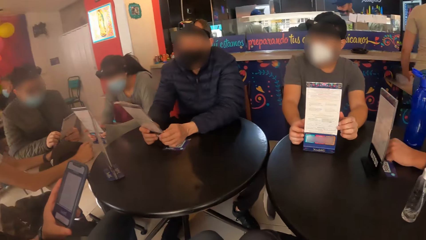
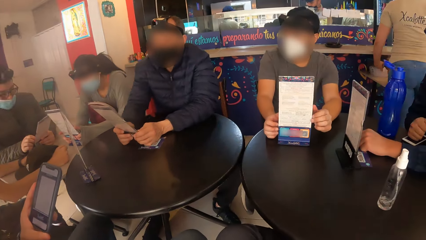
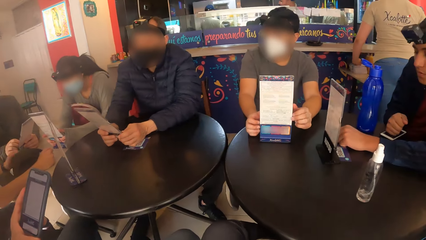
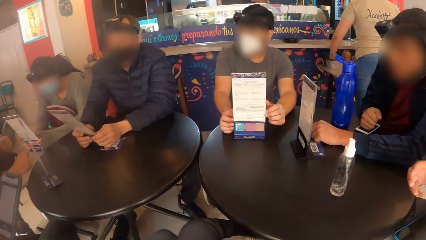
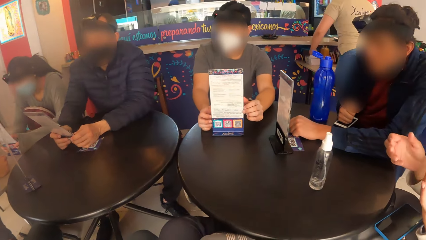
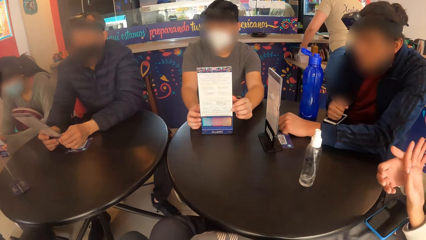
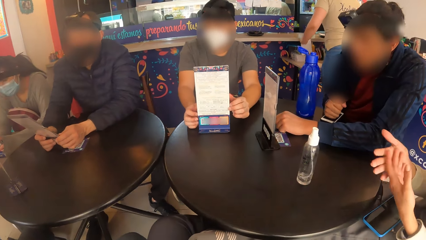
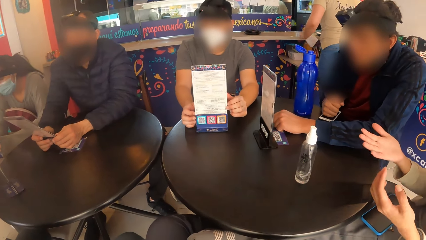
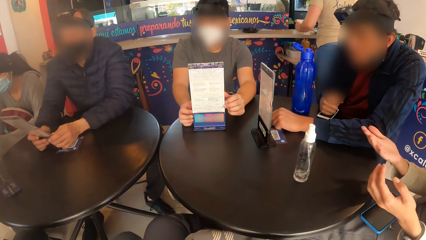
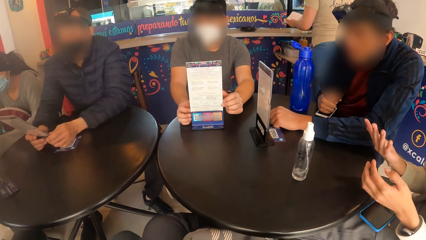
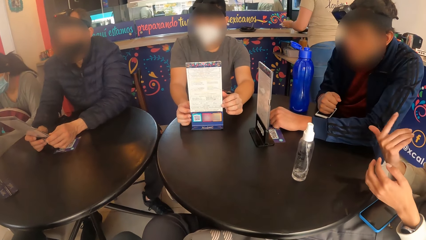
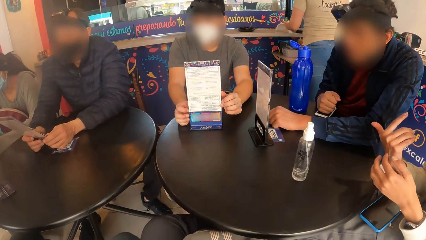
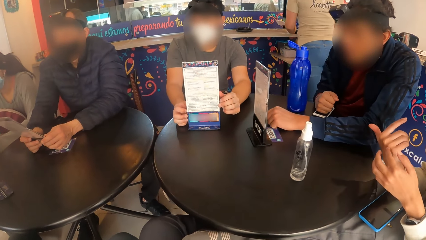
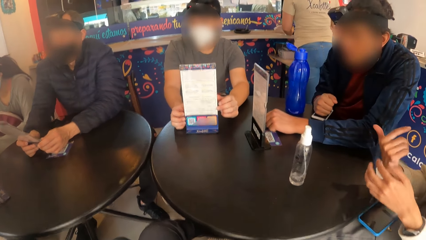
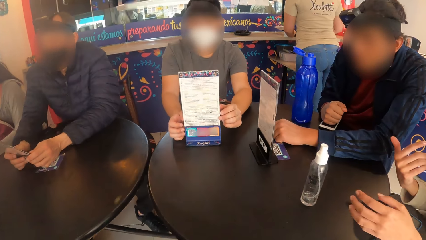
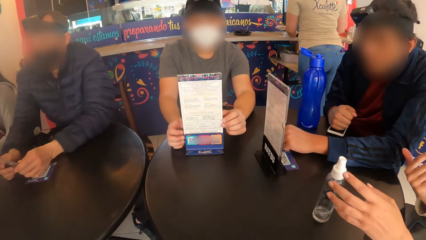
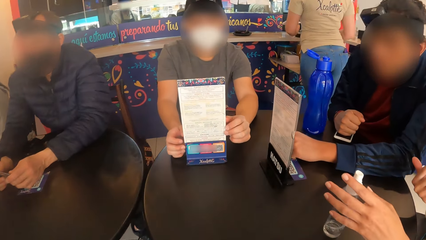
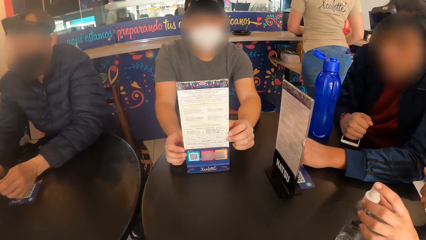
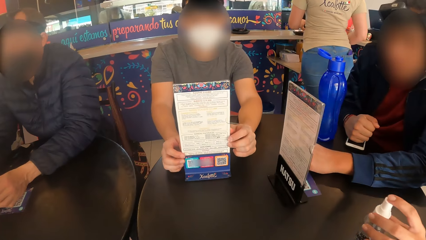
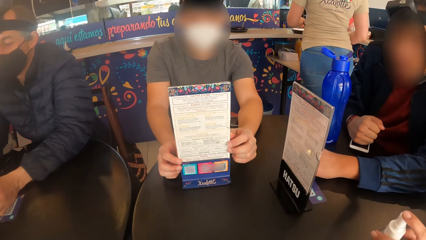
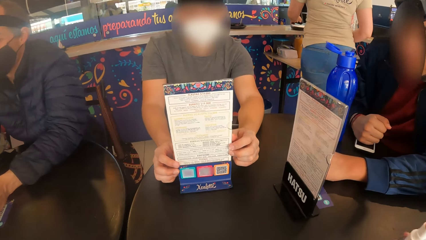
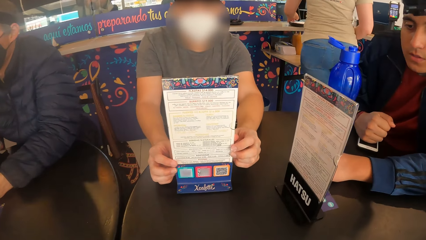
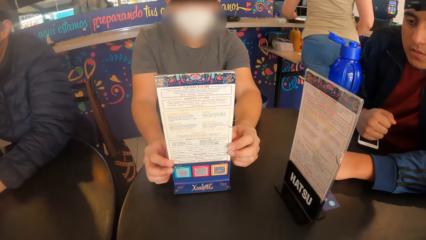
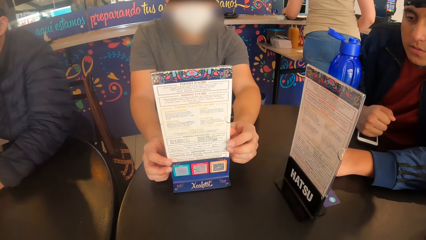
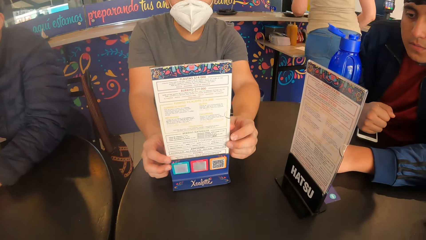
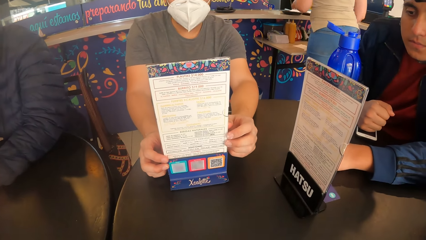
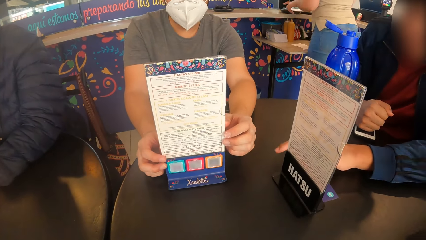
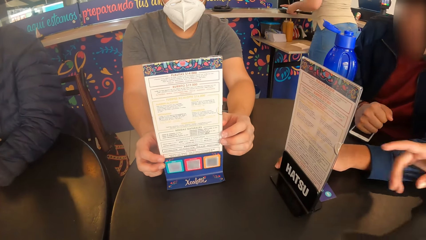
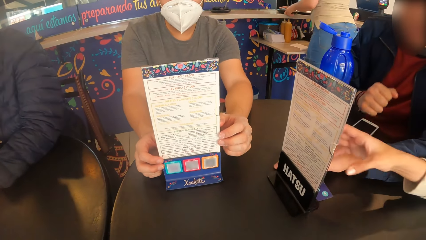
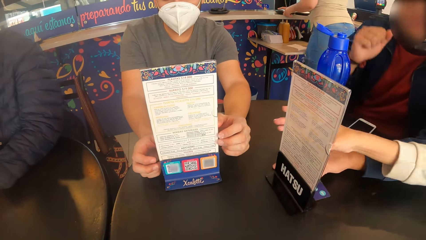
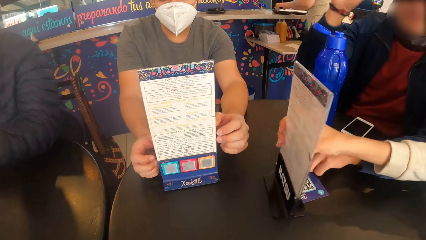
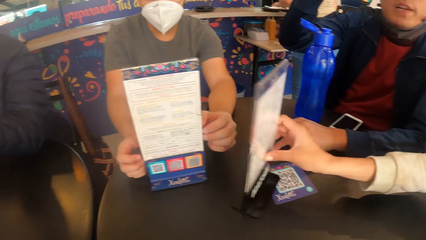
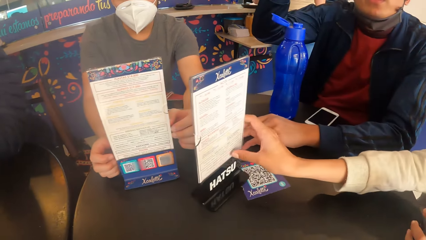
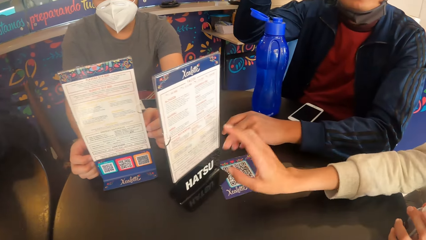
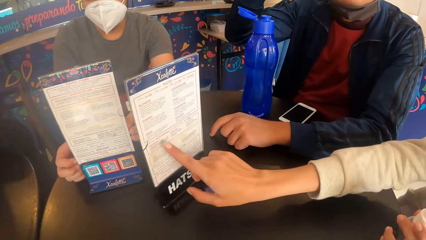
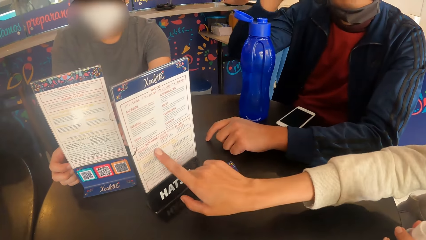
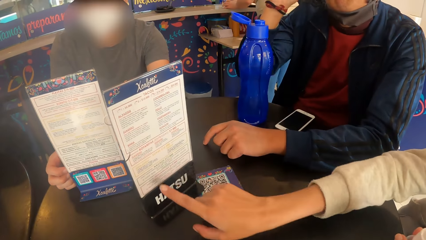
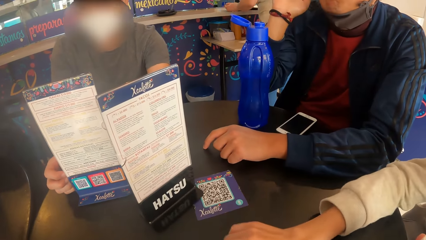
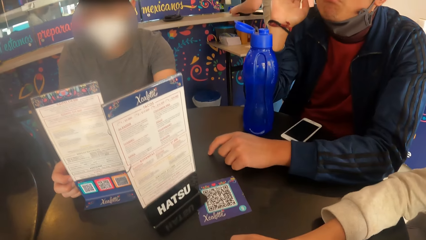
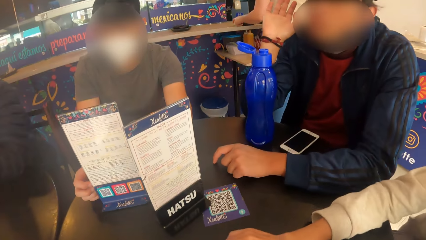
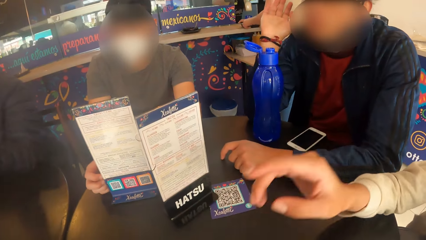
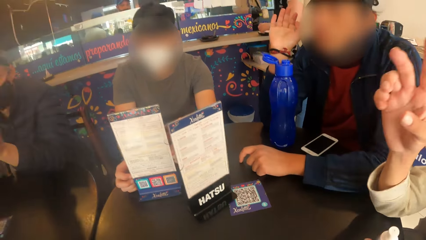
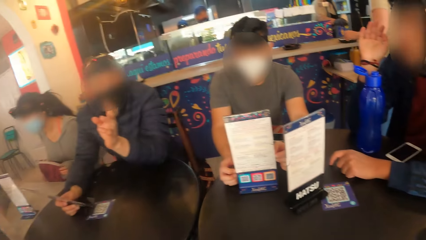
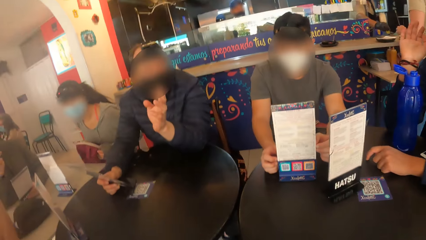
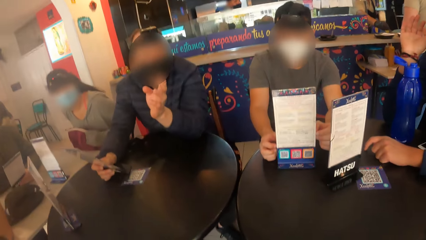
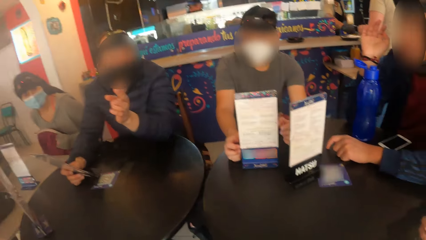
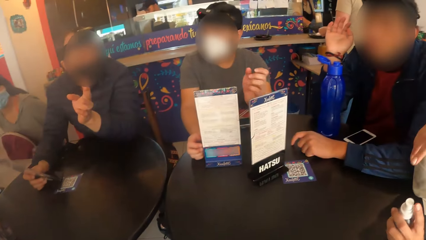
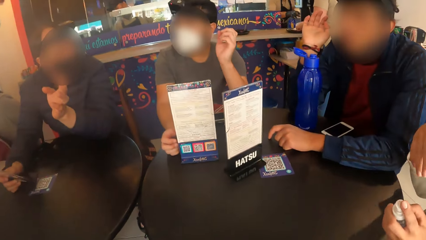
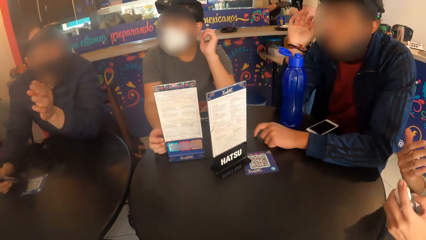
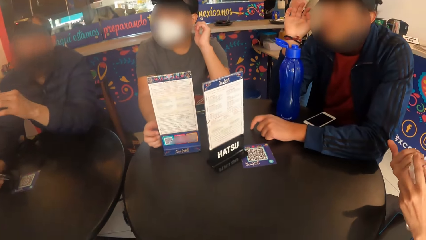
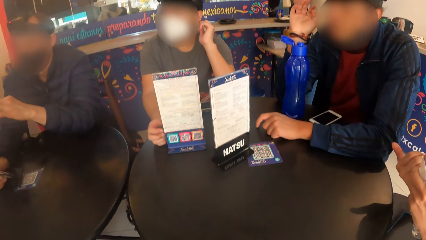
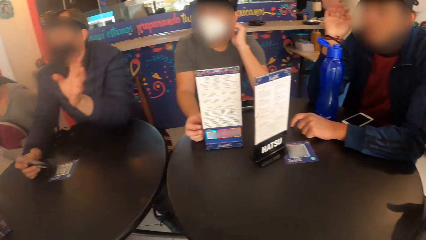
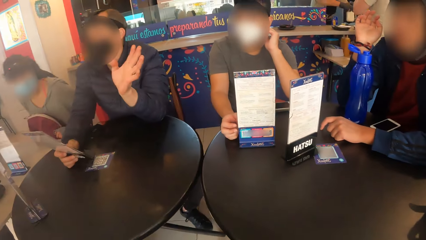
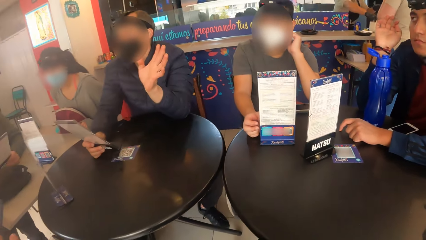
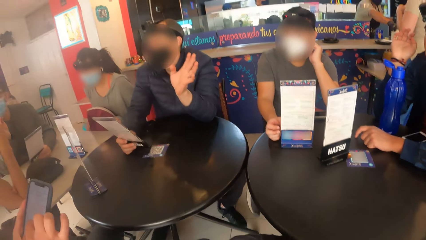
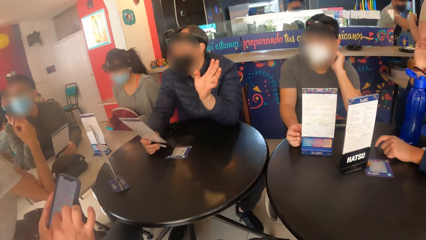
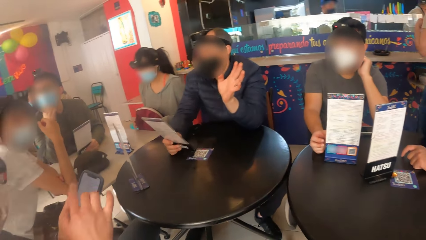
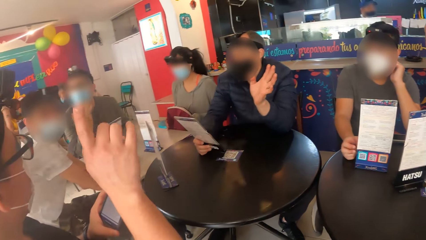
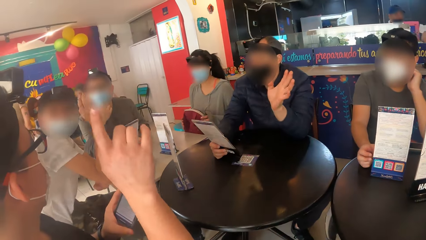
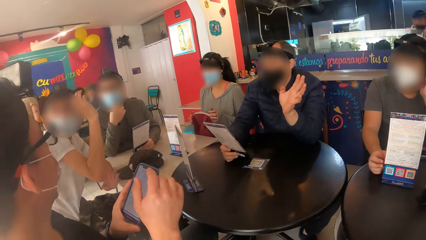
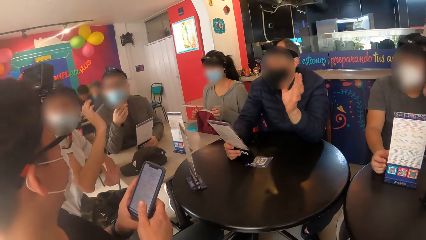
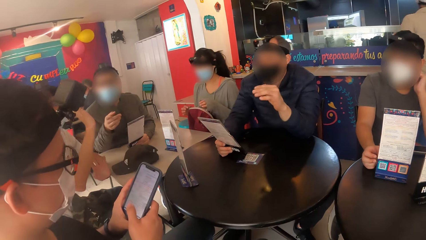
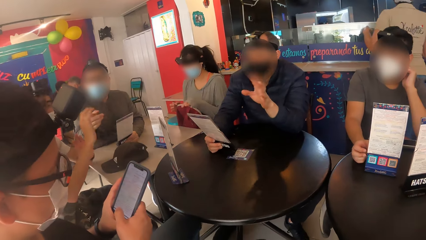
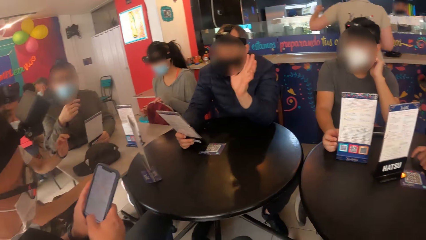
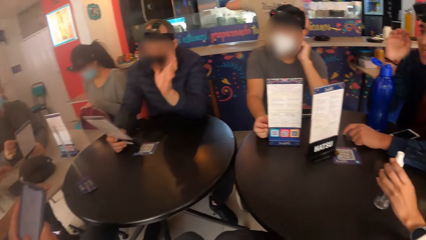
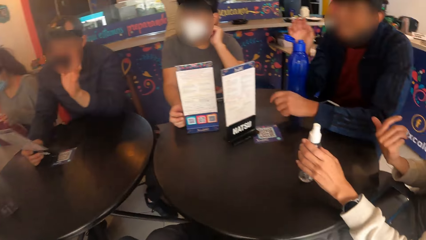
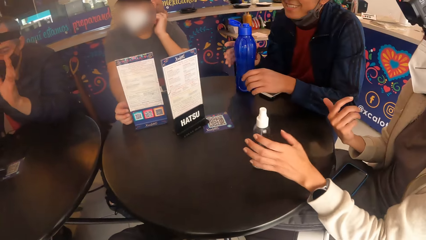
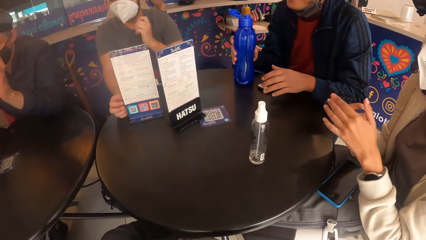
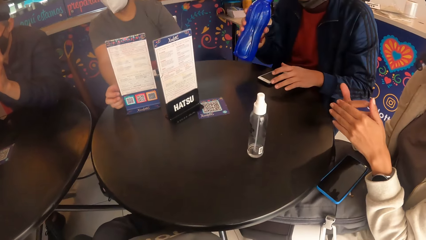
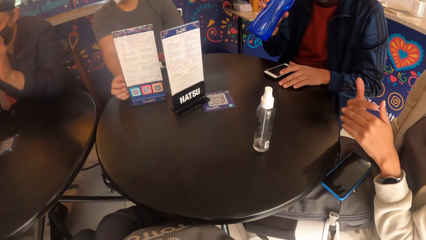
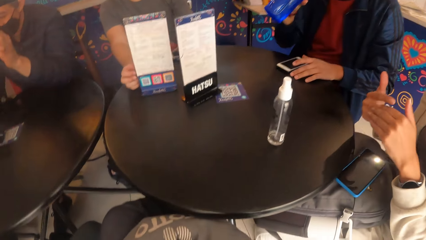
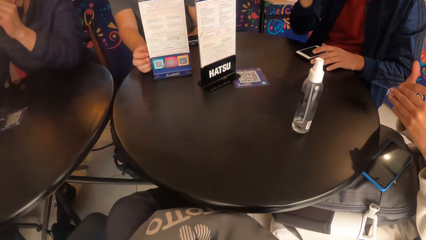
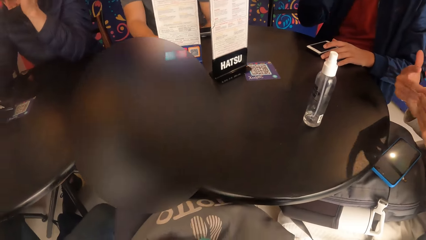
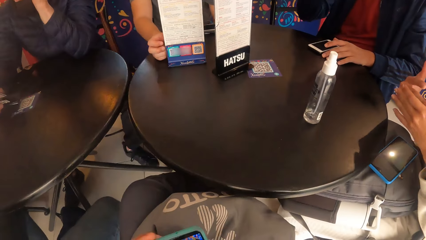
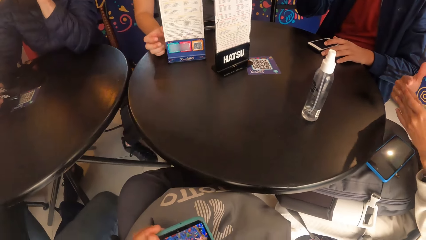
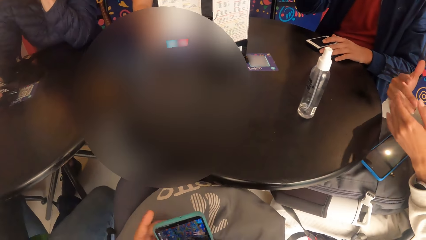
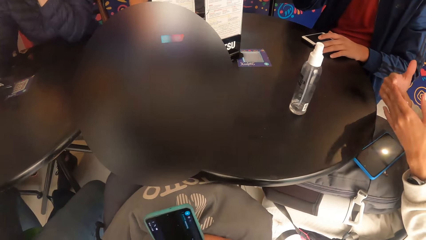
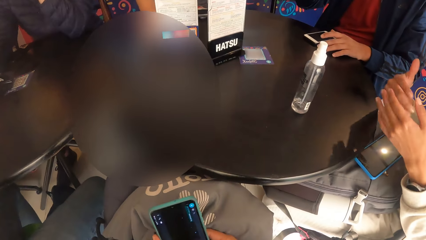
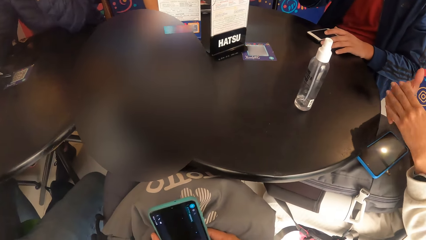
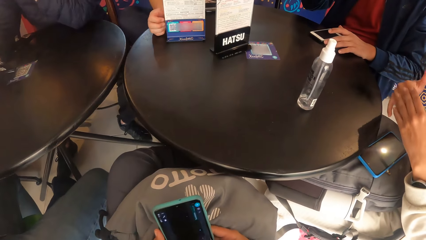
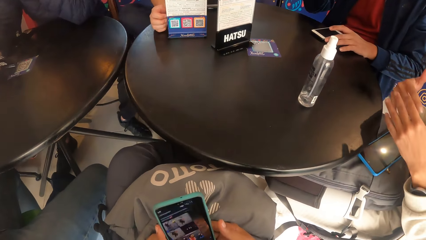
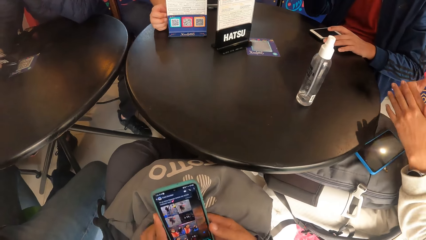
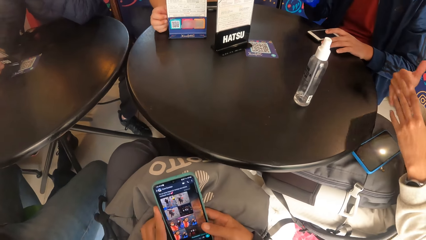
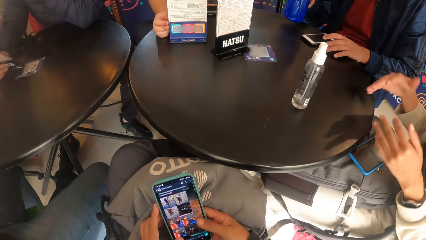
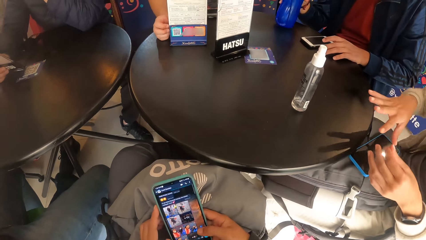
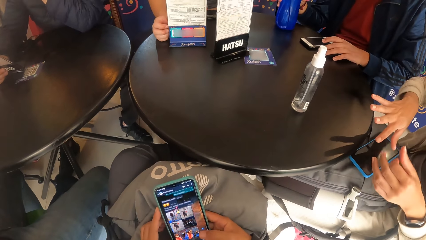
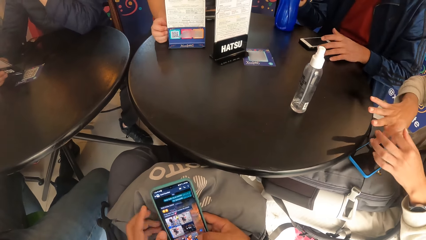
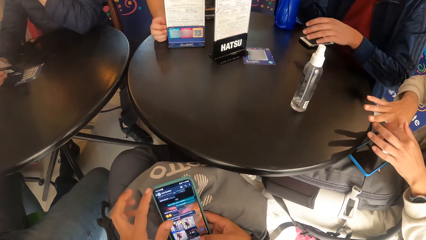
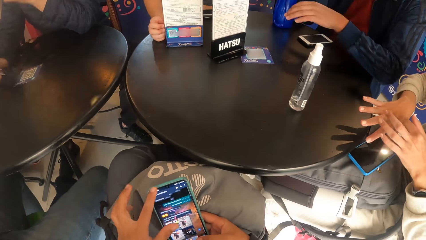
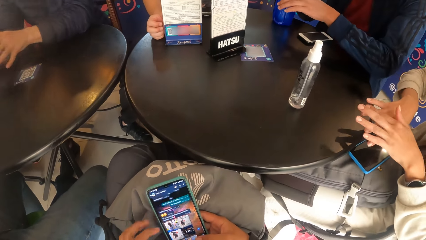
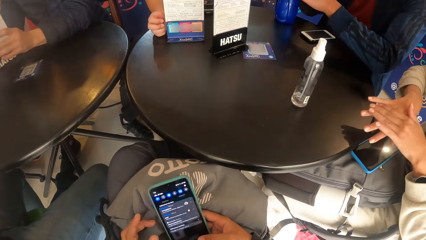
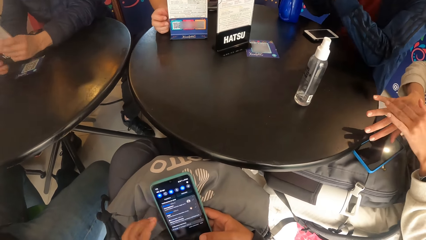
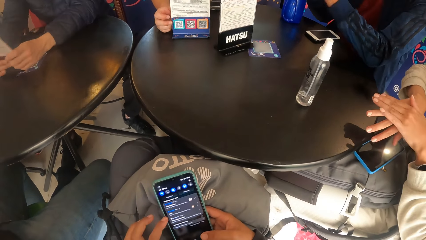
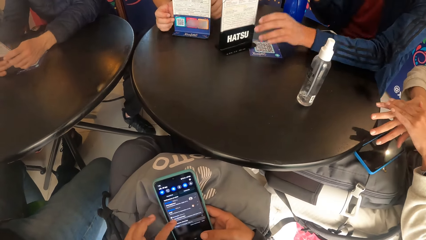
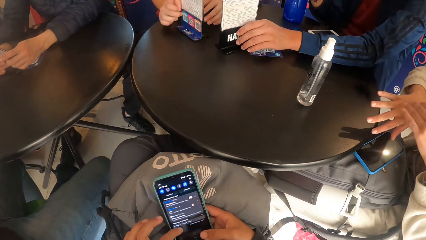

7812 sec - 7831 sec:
The woman rubs both hands against each other. The camera wearer looks at the menu. The woman adjusts the menu holder on the black table with her right hand. The camera wearer looks around. The woman drops the spray bottle on the black table with her left hand and rubs both hands against each other. The camera wearer operates the phone in both hands.
